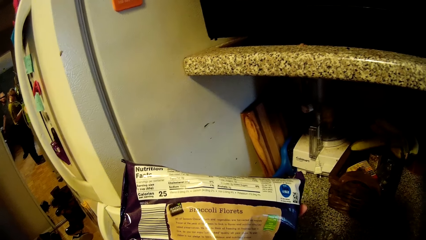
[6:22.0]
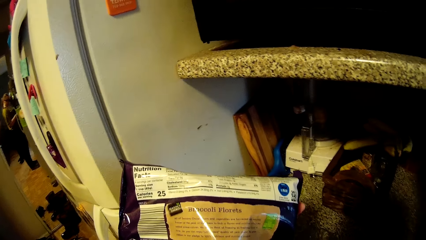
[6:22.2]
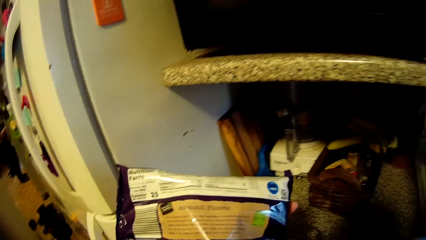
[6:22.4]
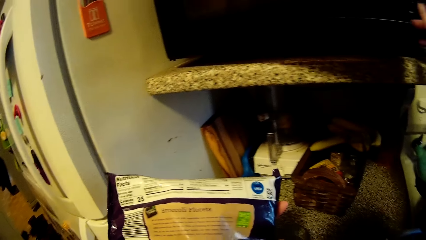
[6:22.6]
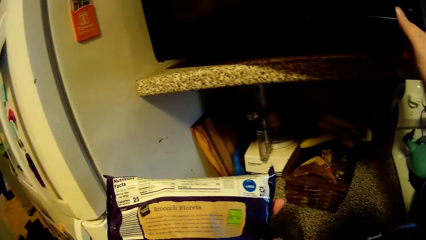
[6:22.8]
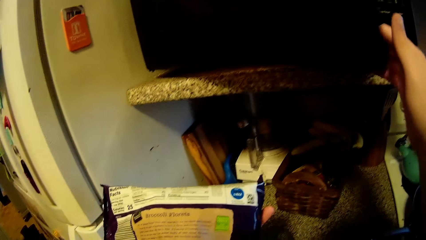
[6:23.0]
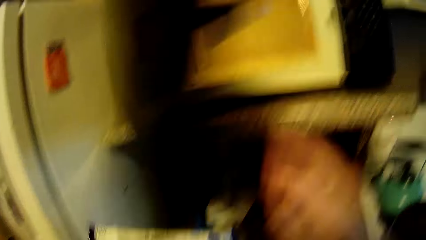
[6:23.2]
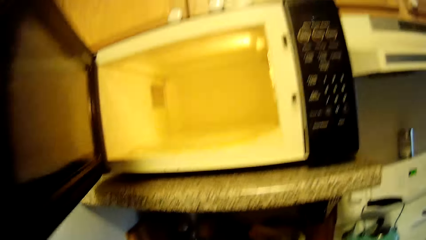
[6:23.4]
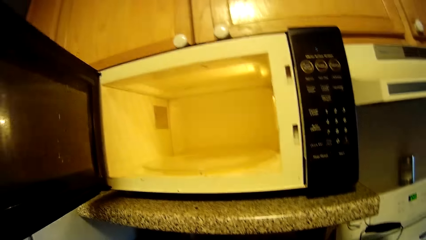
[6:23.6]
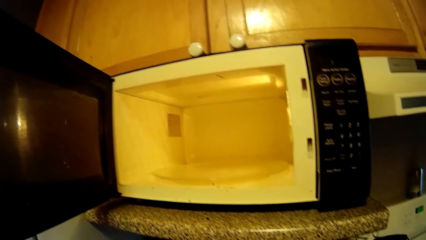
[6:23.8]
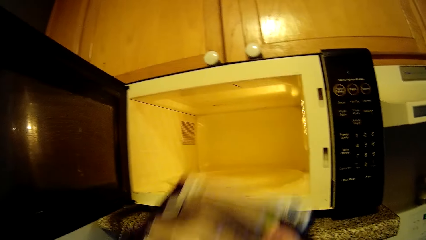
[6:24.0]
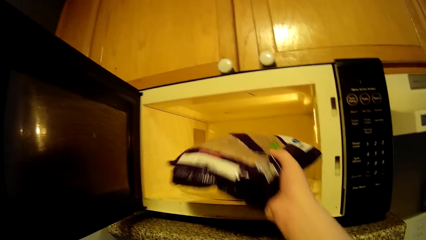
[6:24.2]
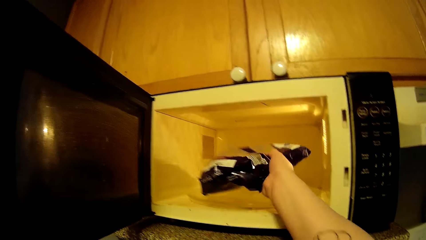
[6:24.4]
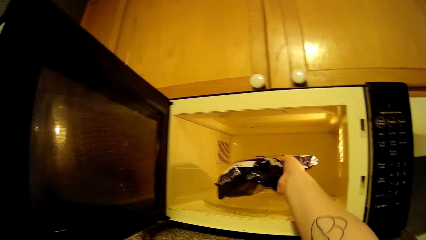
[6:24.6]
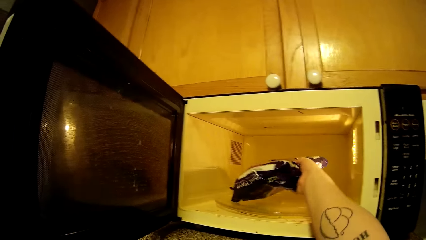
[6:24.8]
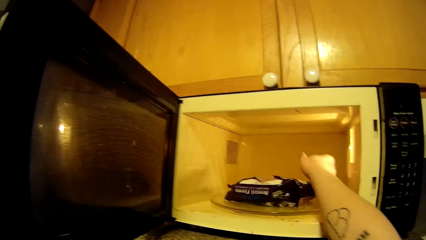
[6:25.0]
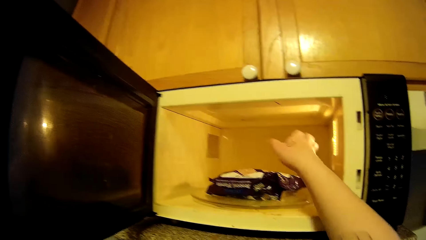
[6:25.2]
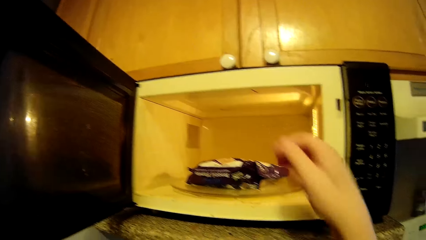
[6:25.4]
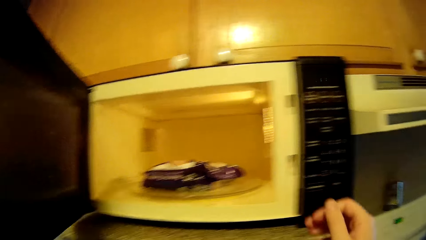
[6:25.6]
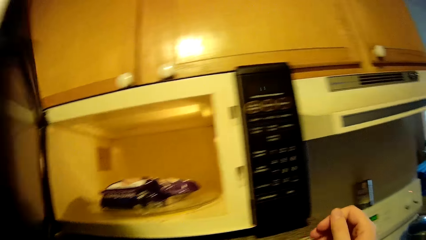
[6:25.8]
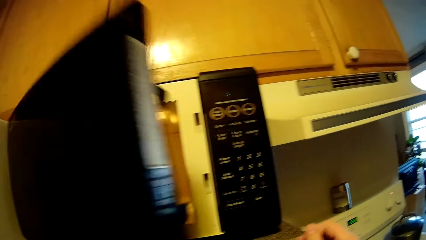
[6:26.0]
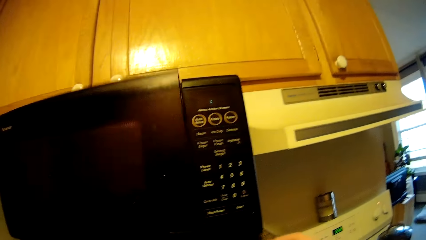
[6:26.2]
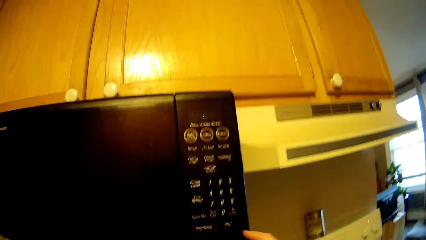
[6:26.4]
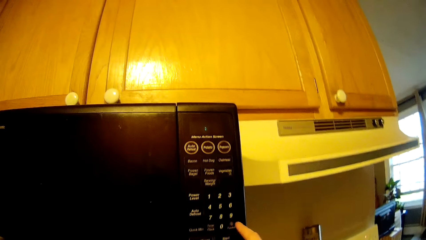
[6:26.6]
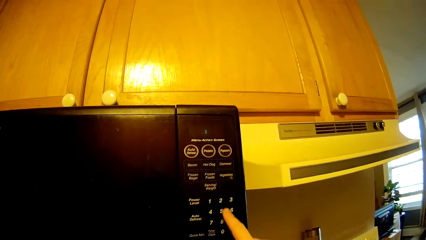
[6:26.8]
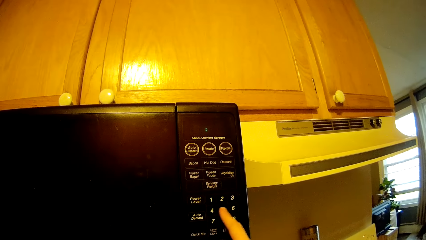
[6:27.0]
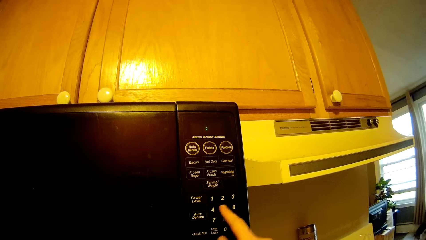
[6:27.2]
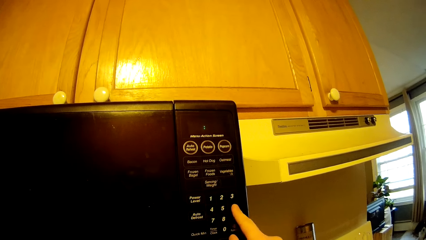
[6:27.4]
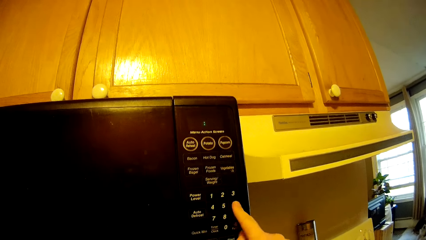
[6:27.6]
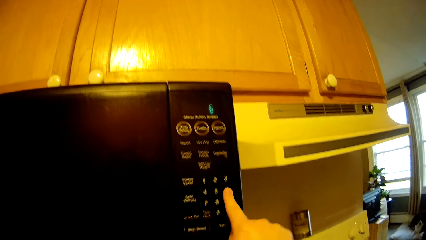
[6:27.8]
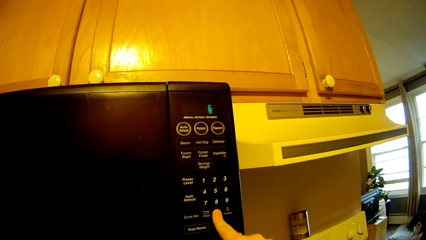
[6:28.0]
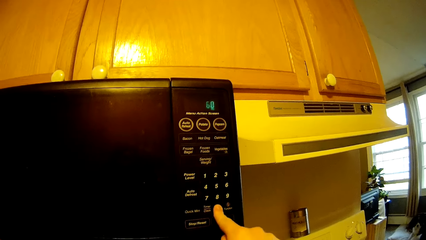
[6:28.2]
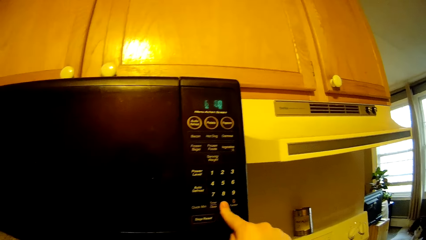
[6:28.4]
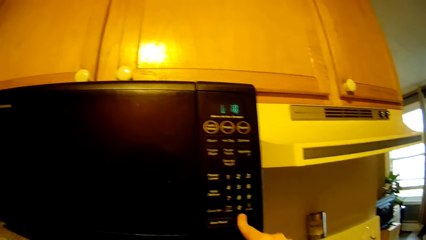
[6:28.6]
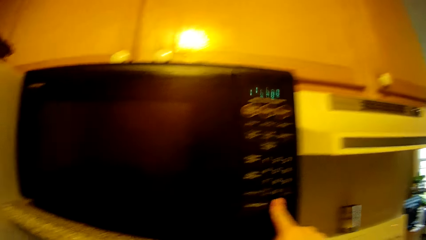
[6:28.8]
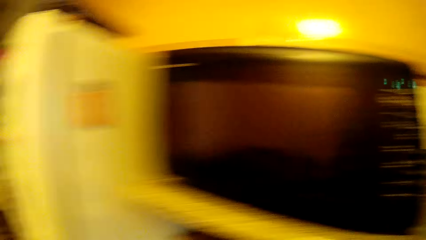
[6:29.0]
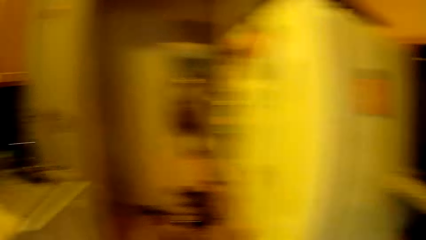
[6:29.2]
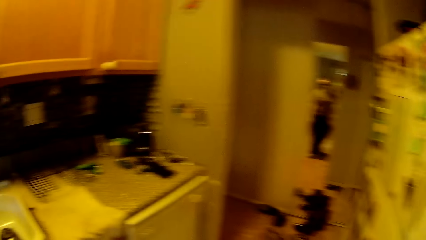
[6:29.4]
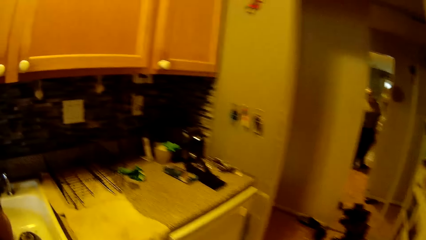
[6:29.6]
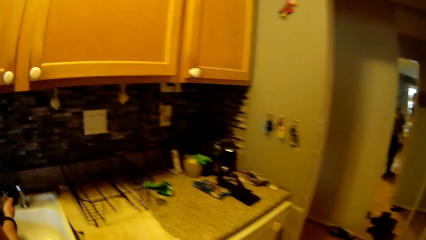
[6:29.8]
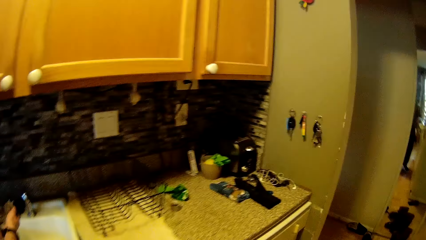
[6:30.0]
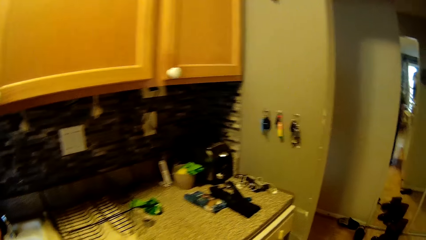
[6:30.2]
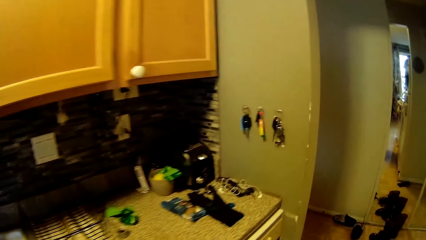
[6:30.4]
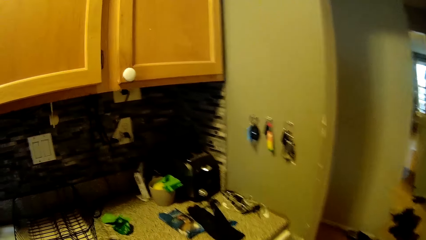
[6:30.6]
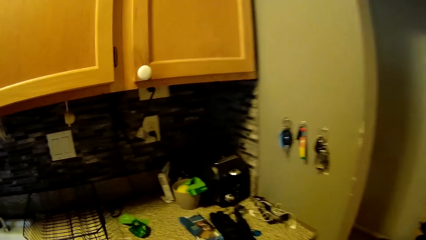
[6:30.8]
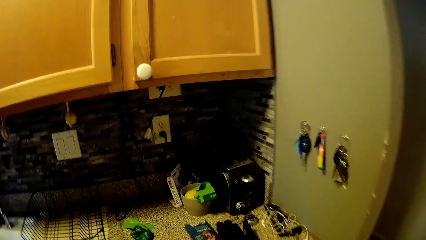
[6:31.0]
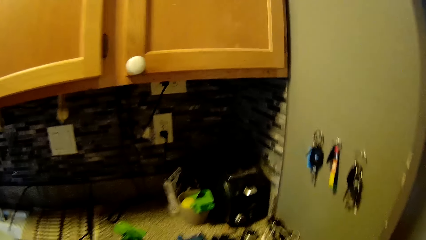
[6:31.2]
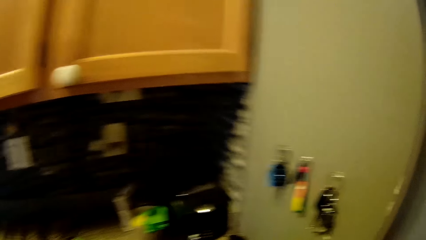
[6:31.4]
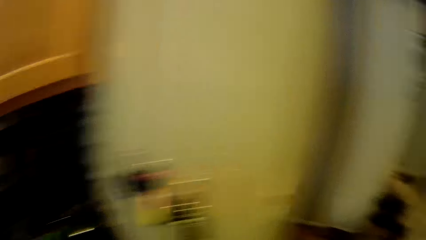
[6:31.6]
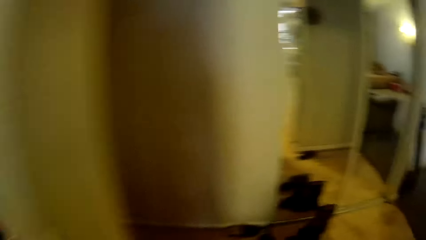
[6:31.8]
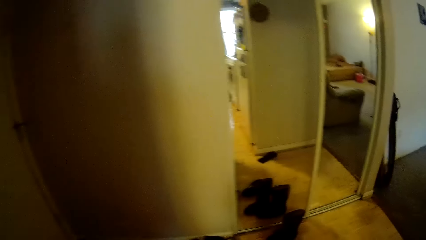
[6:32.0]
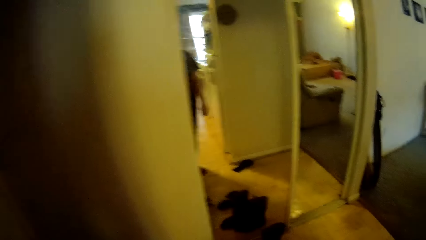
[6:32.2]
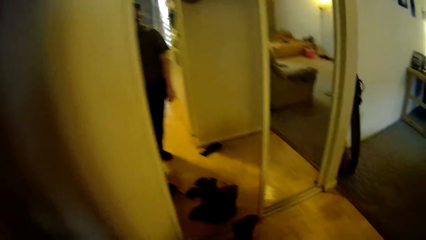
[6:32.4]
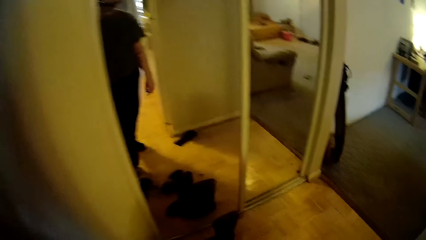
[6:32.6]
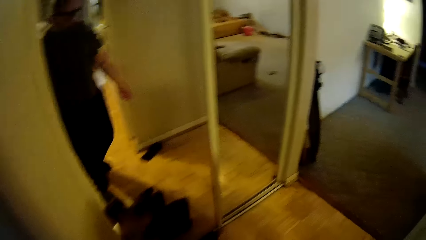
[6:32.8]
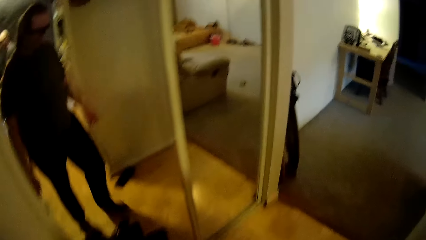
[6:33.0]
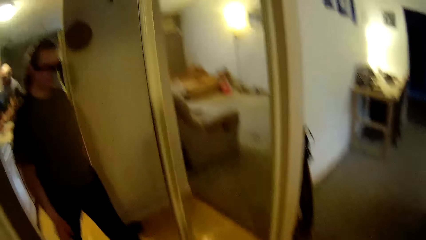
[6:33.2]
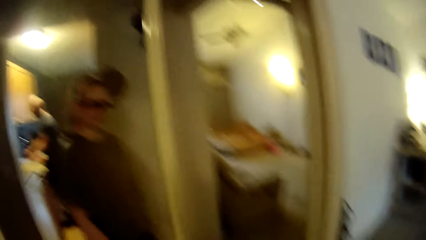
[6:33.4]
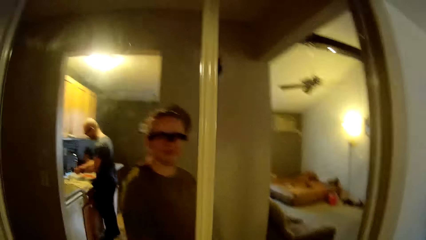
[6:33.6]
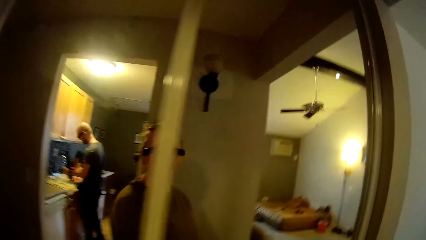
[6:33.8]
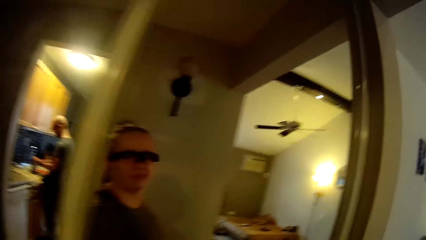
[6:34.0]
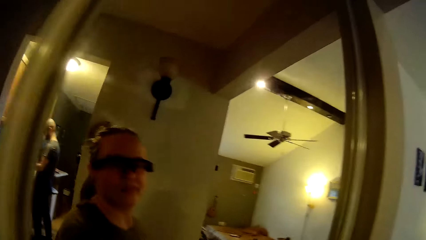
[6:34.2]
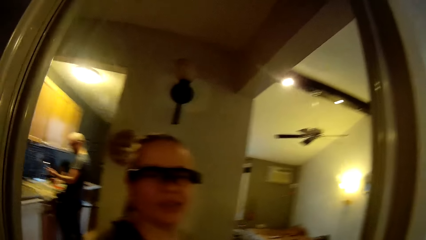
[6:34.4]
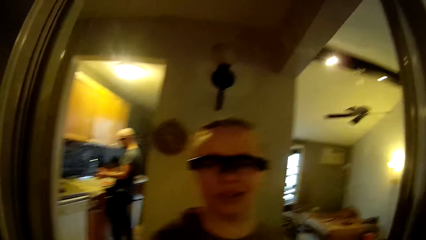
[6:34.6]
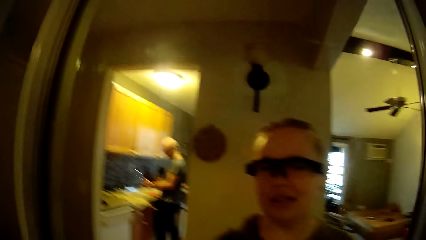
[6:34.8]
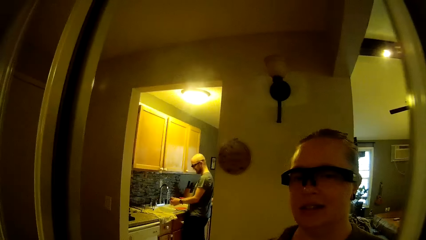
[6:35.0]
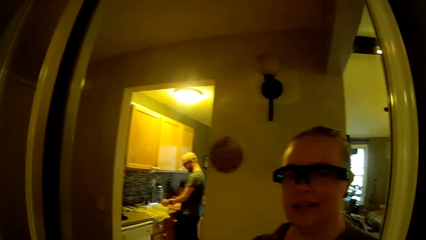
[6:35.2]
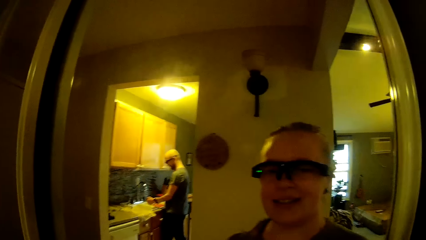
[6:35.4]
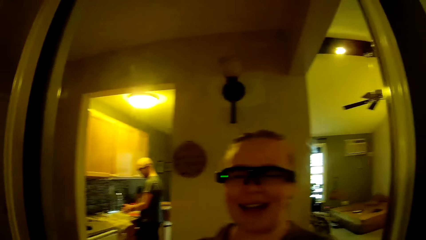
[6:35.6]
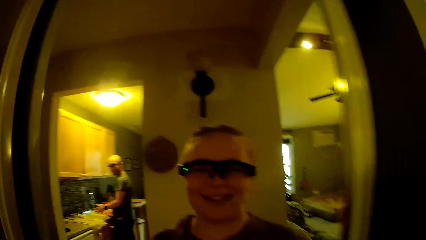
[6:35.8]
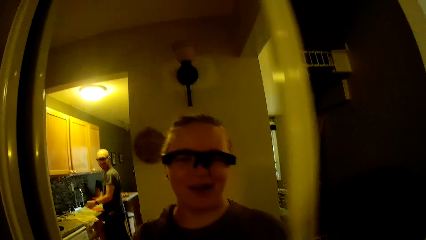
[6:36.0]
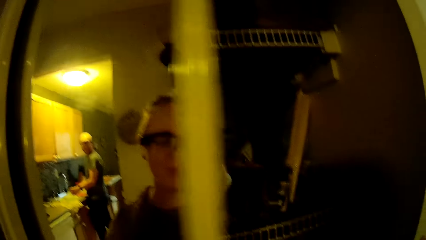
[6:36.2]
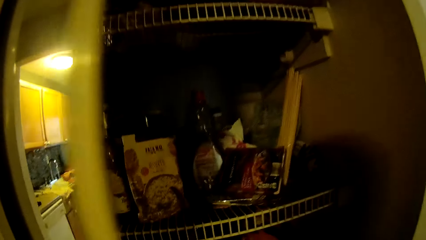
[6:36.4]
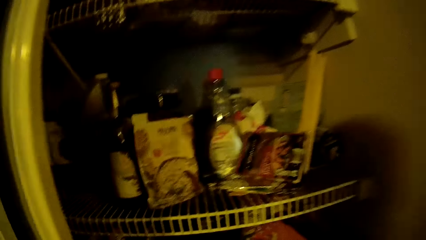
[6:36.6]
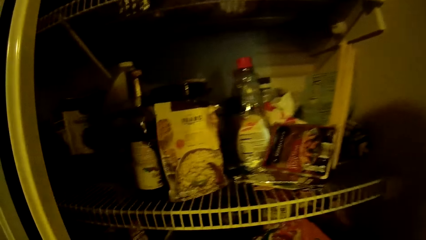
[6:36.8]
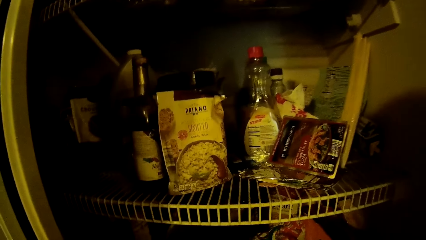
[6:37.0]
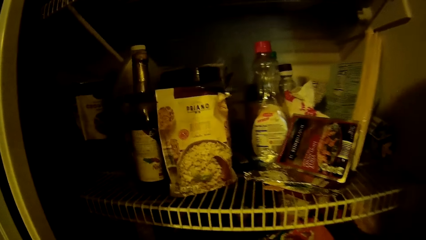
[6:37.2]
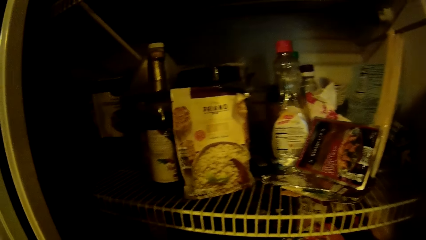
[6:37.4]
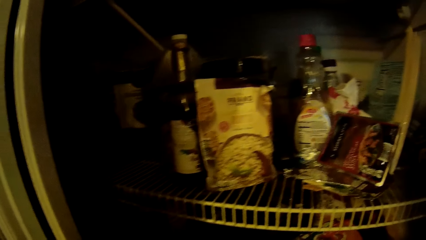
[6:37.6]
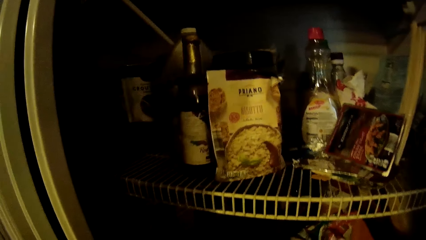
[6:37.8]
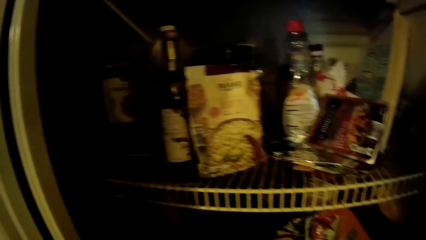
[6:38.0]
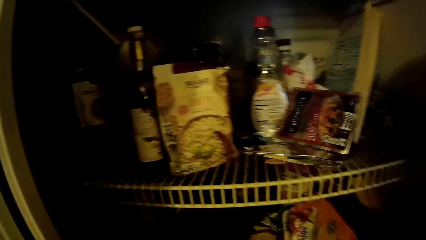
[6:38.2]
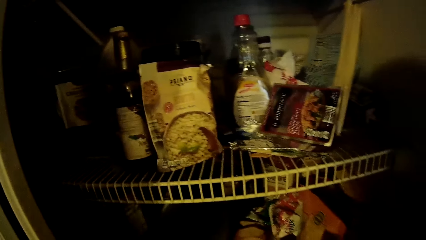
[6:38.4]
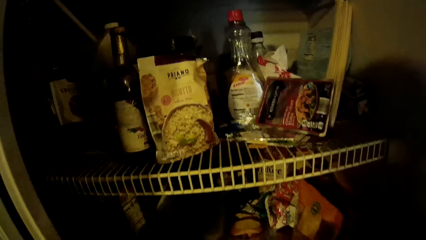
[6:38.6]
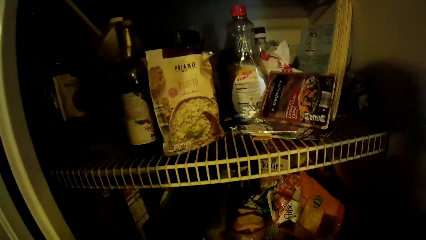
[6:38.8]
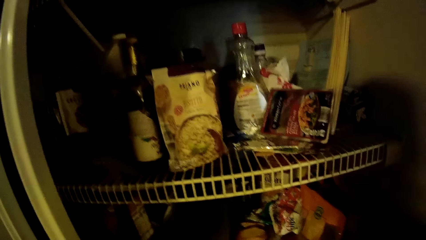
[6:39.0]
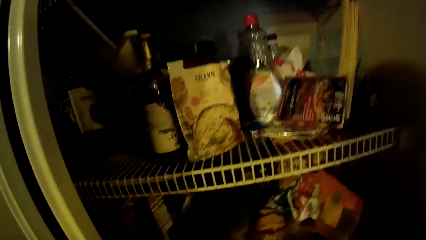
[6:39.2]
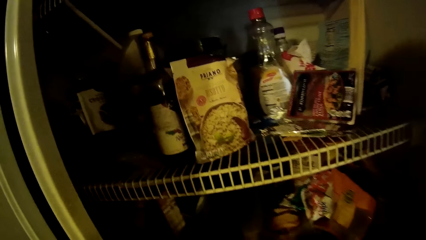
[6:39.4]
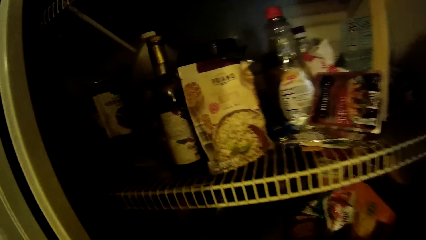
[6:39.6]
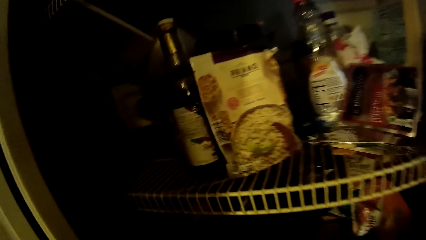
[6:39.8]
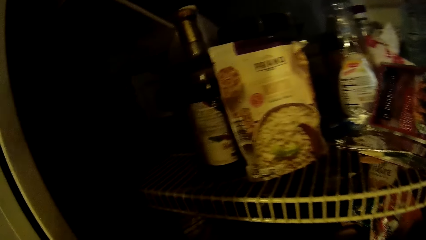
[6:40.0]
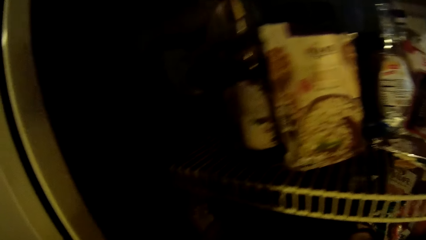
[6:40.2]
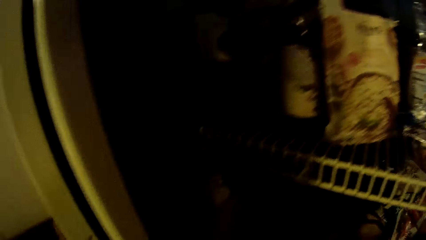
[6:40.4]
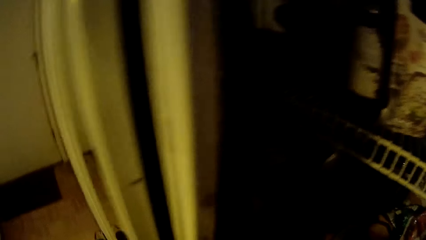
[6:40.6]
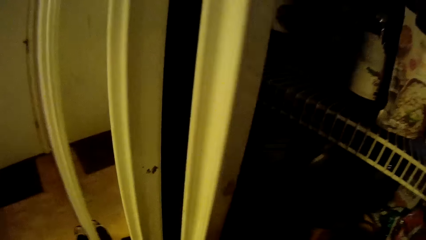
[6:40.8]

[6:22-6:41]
The camera wearer opens the microwave with her right hand. She places the sachet in the microwave with her right hand. She closes the microwave with her left hand. She presses buttons on the microwave with her right hand. She walks around. She slides a sliding door of a shelf with her right hand.
